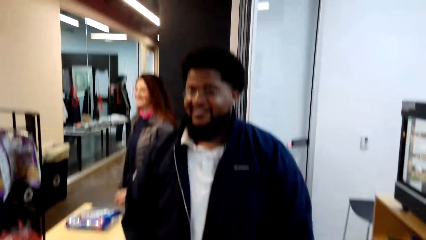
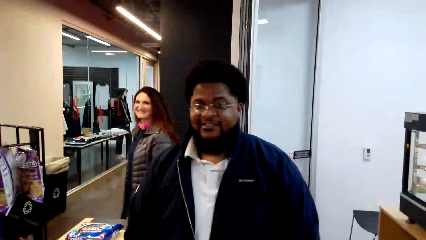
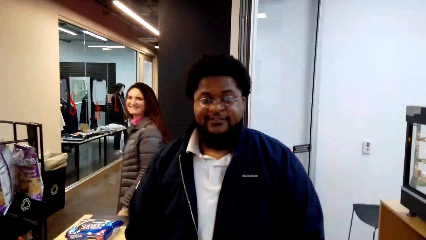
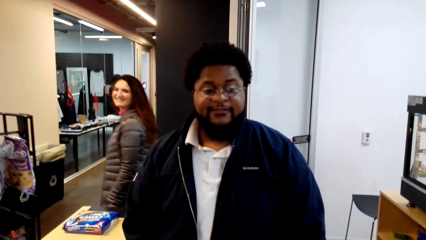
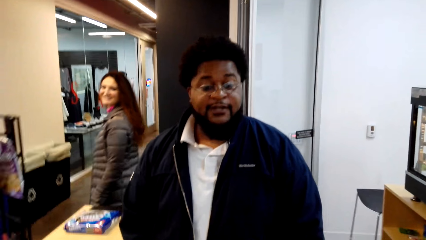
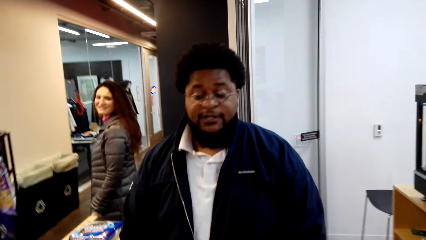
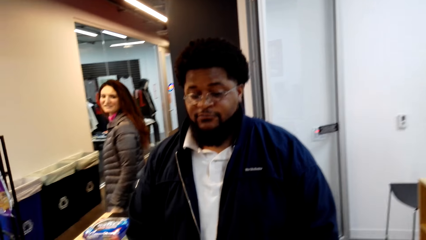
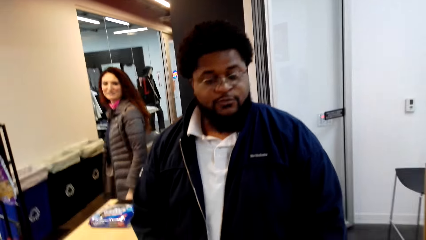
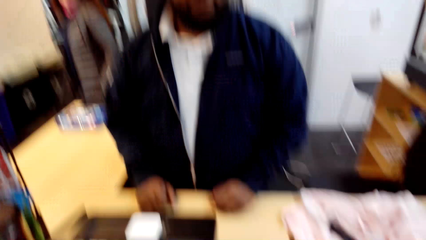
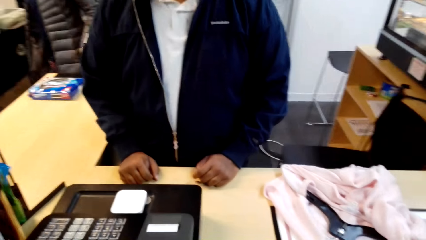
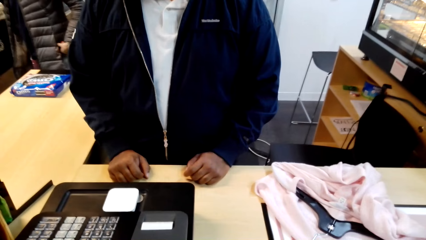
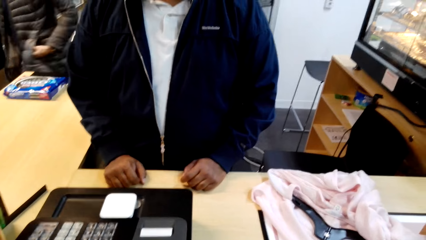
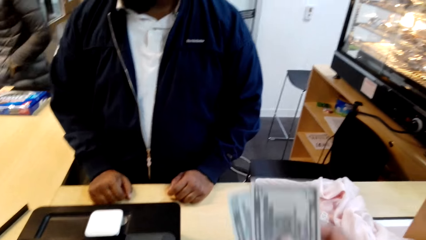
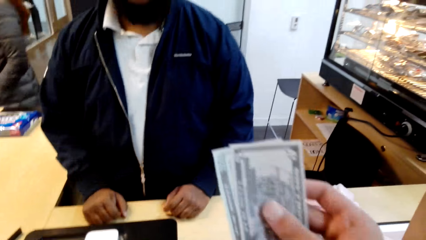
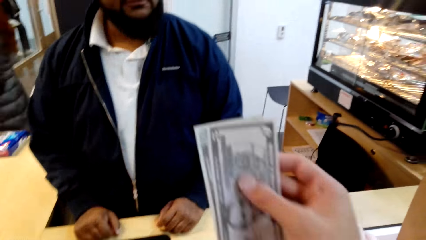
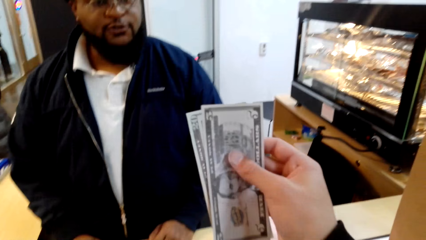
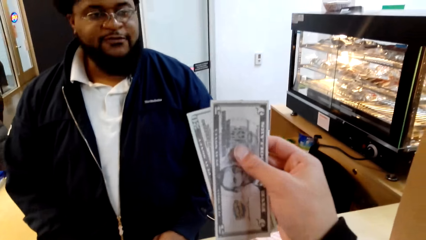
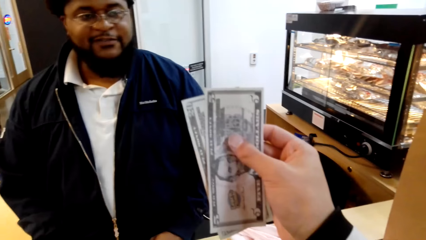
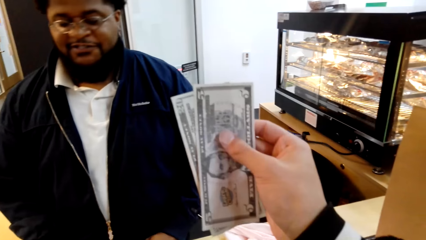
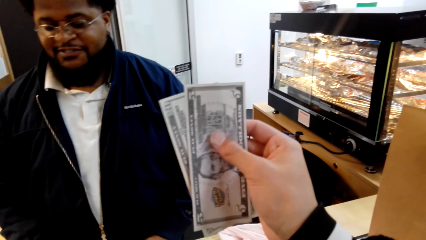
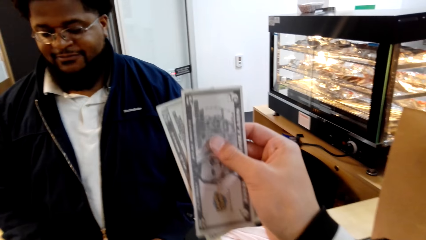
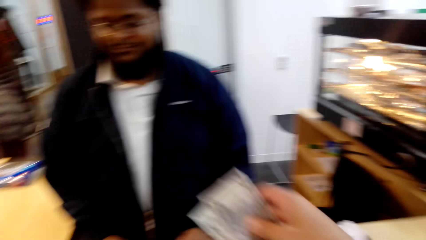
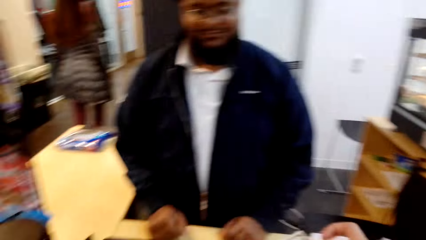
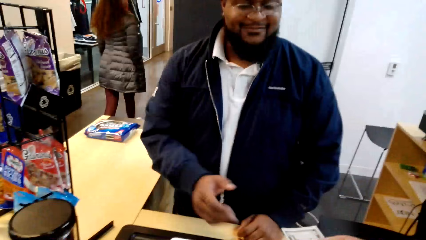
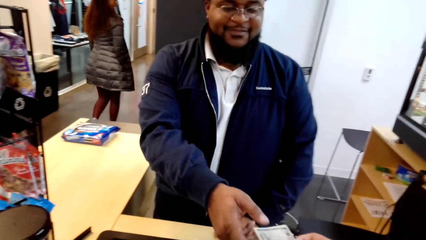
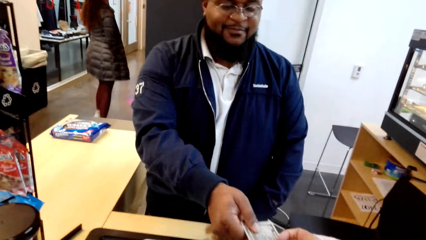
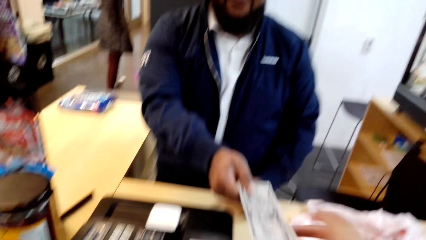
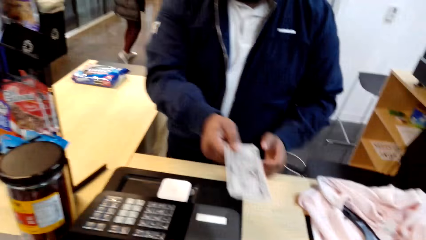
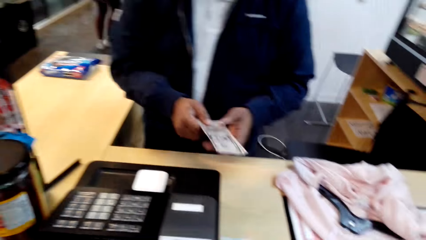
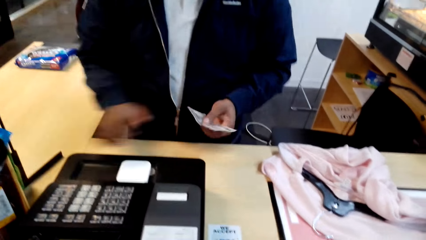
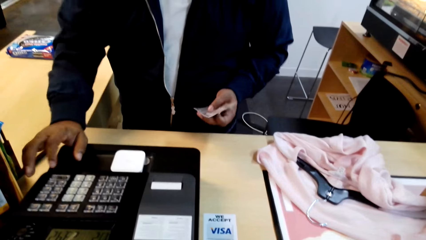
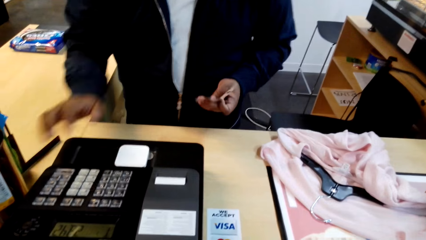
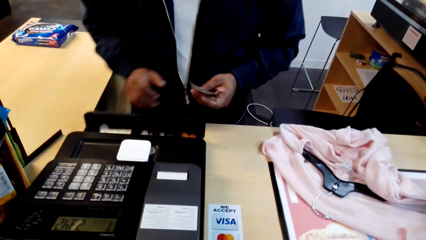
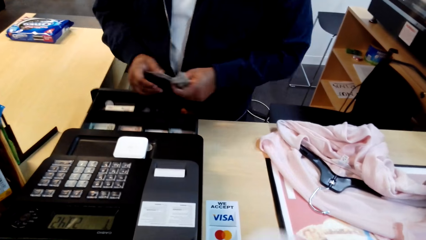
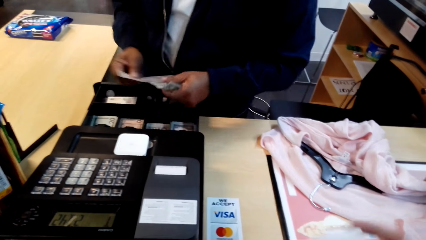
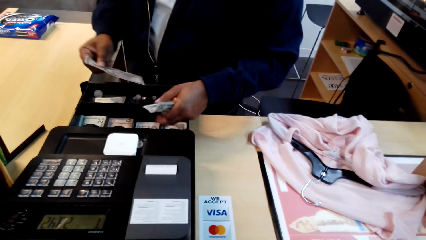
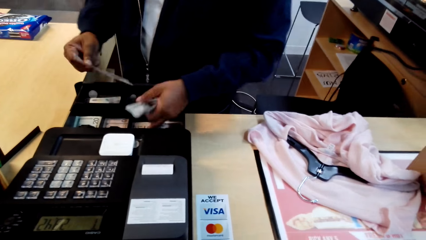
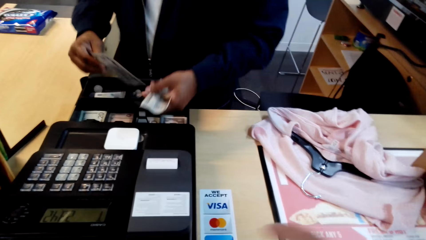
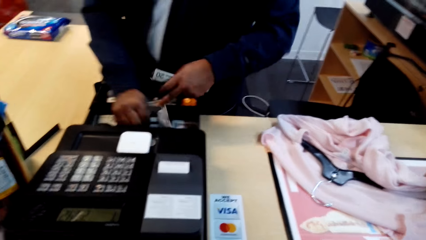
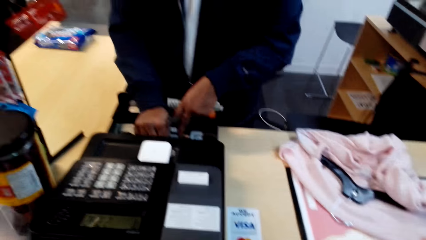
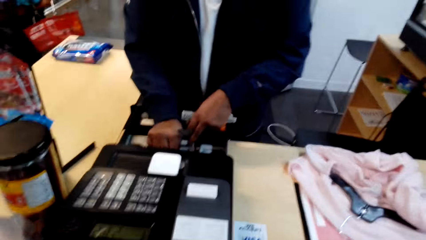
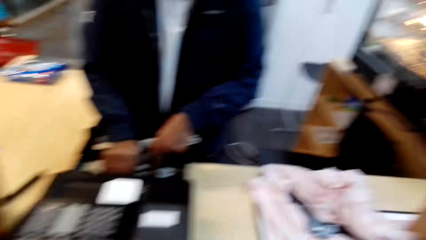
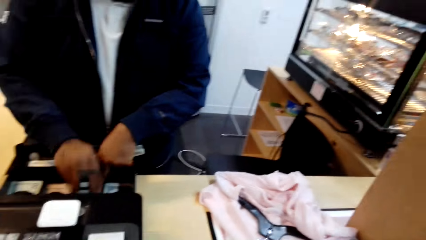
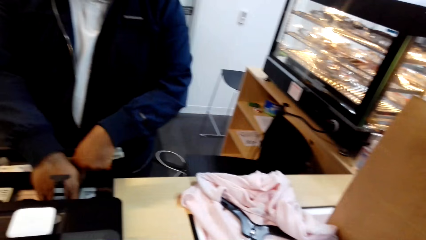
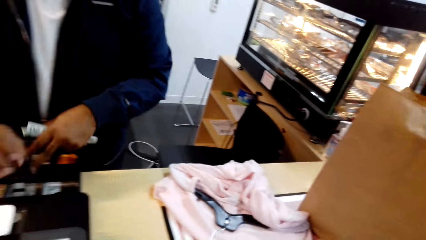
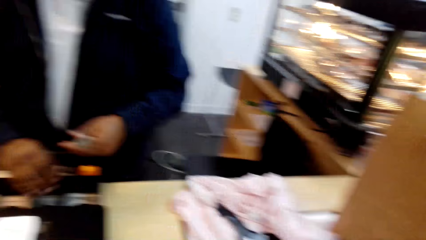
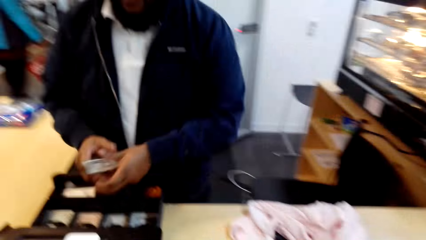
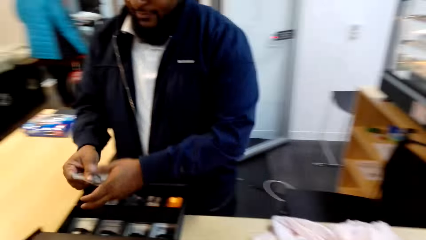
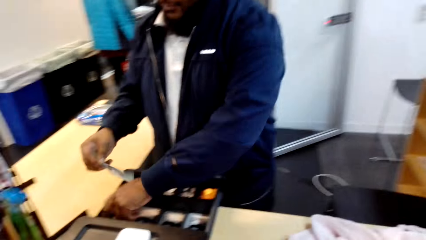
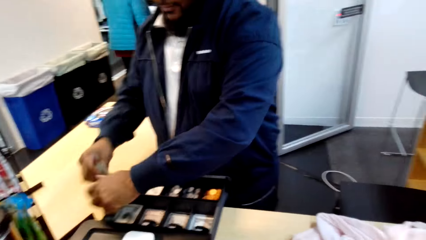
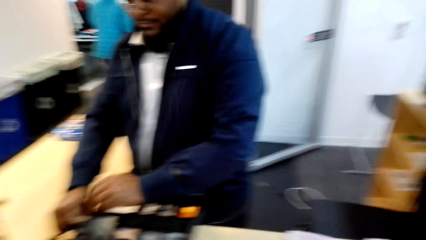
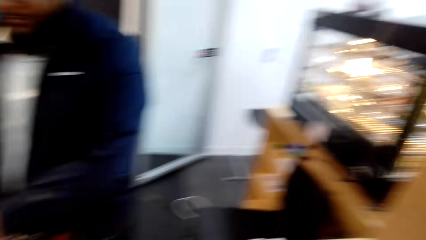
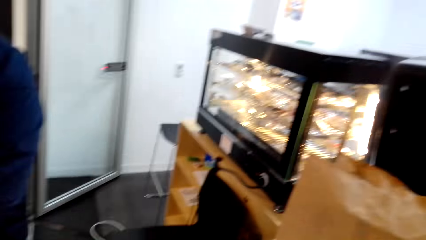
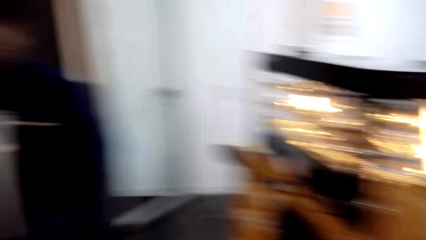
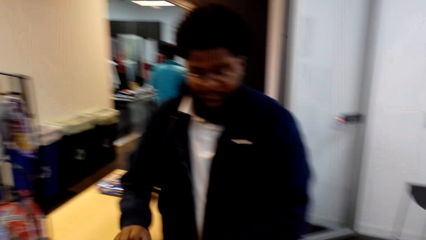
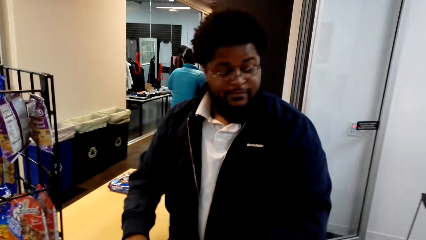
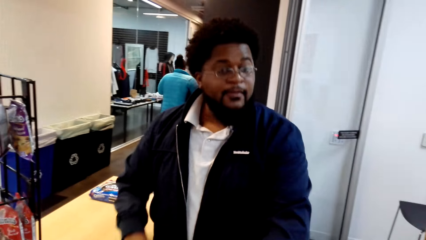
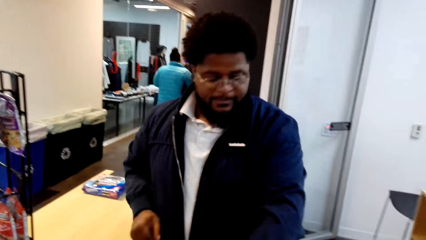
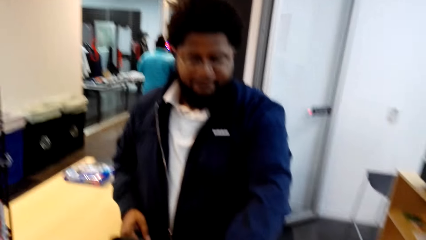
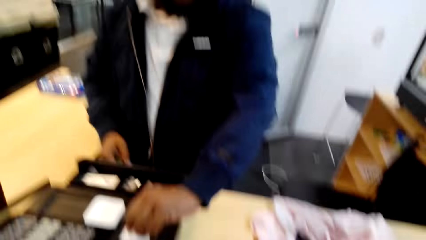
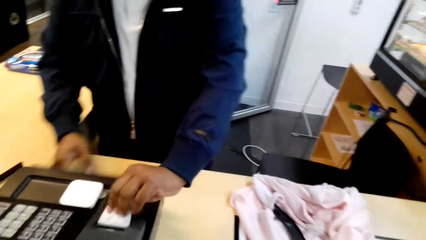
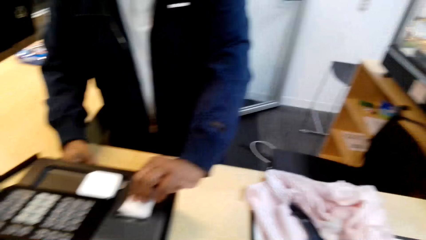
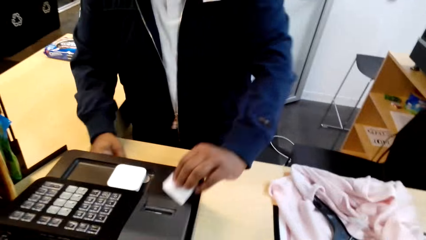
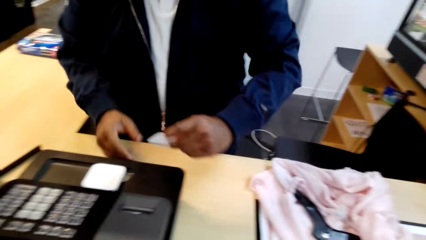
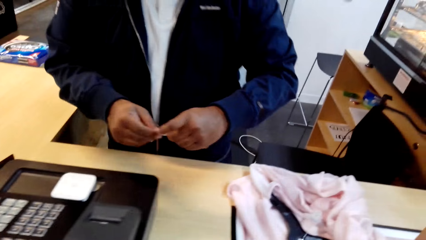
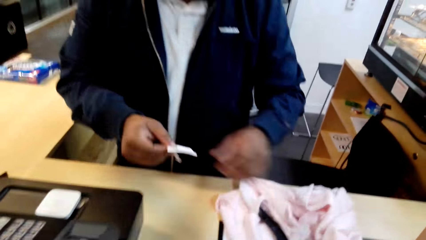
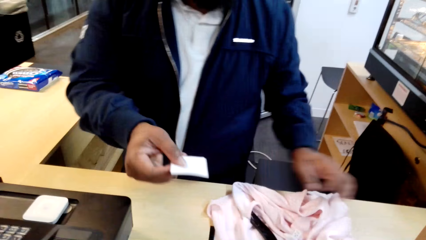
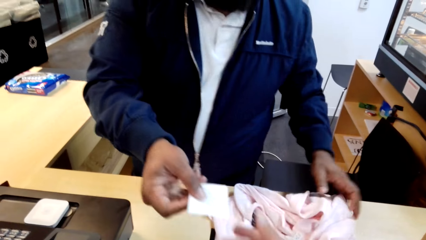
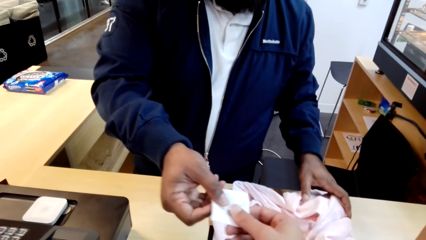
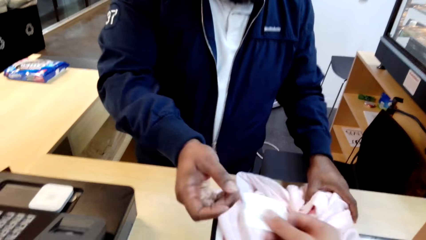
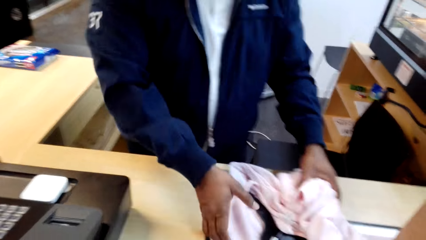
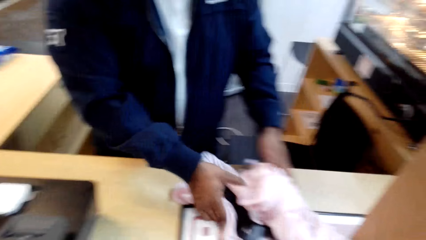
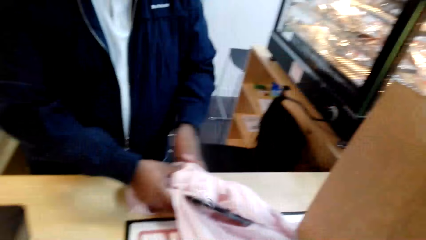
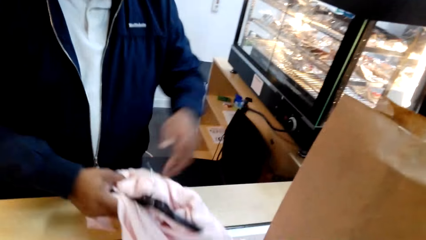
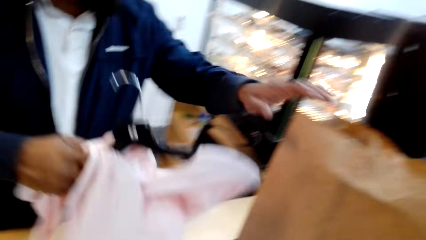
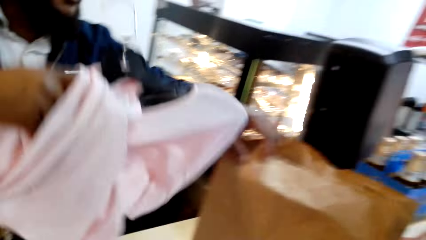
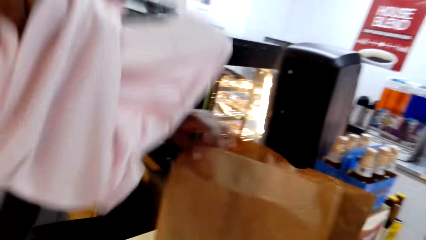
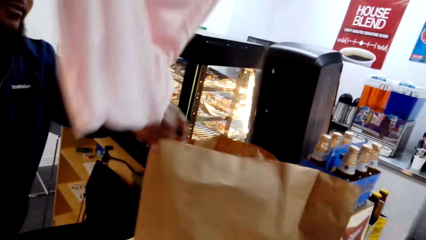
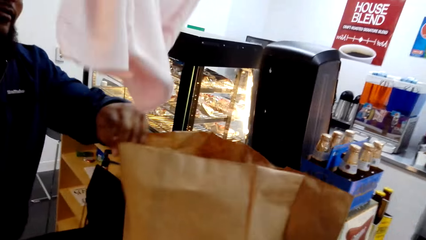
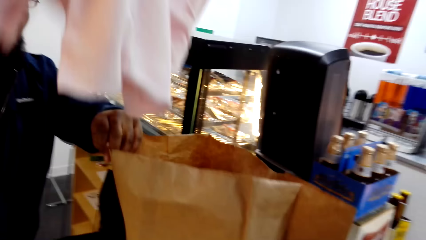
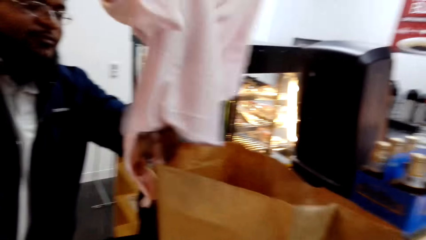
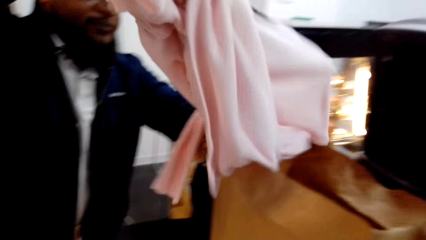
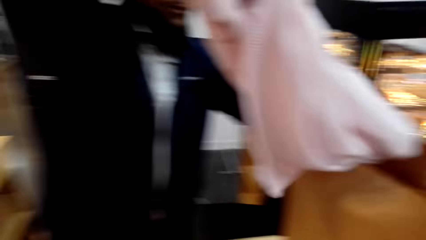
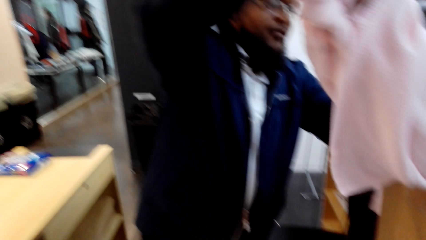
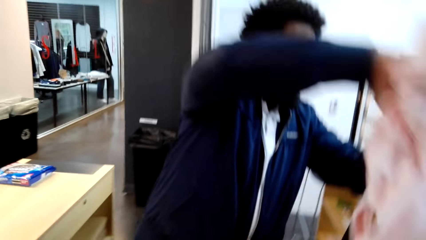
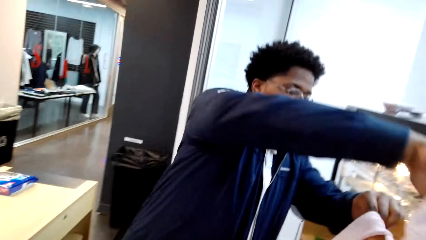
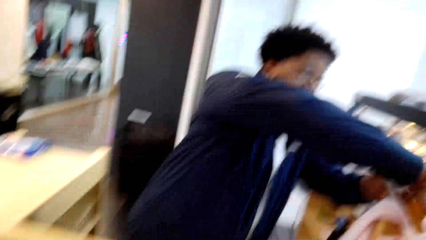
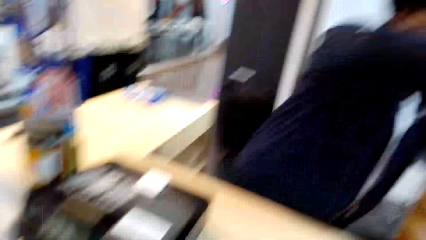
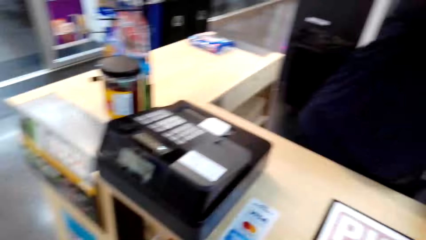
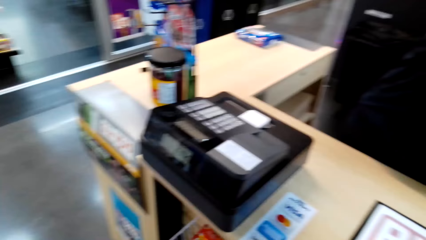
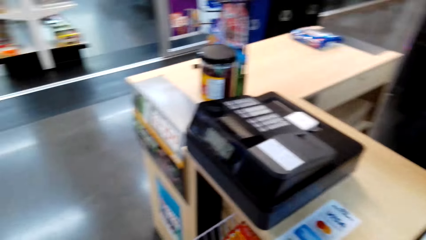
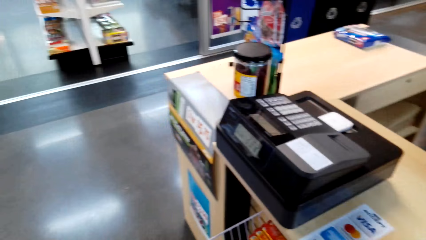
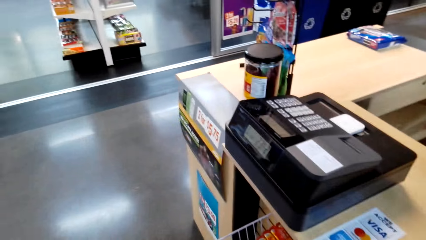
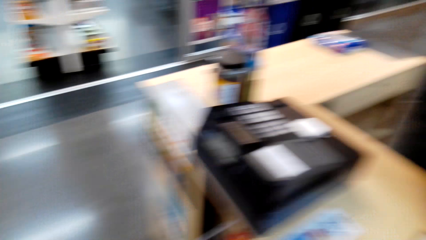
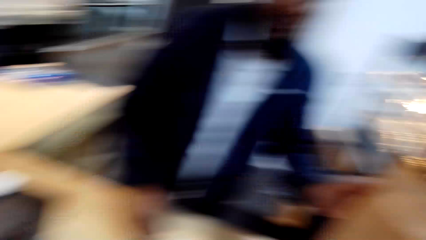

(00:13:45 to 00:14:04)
The man converses. The camera wearer stretches her hand. She holds the money. She gives the money to the cashier. The man picks up the money, opens the drawer and puts the money in the drawer. The man arranges the money. The man converses. The camera wearer takes the receipt. The man takes the cloth, holds the packet and puts the cloth in the packet.
